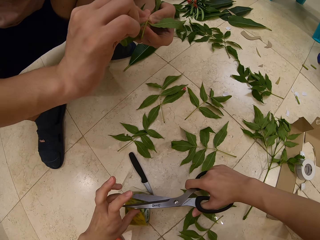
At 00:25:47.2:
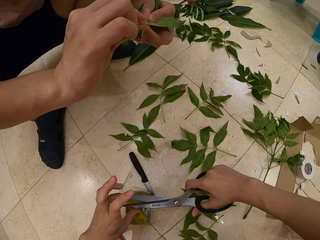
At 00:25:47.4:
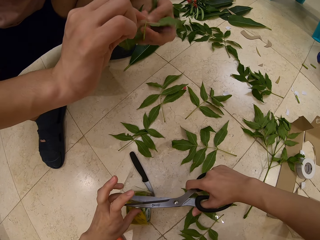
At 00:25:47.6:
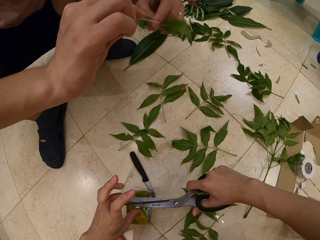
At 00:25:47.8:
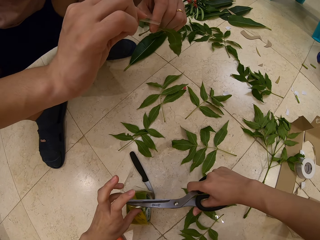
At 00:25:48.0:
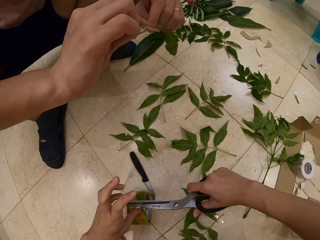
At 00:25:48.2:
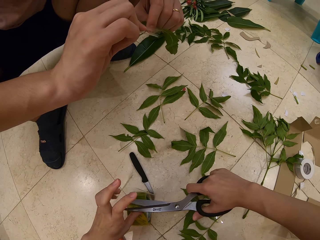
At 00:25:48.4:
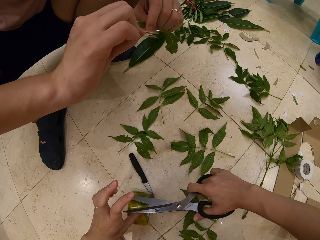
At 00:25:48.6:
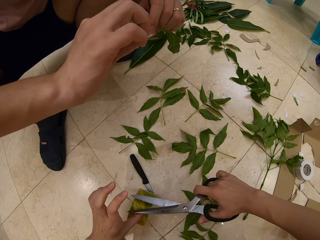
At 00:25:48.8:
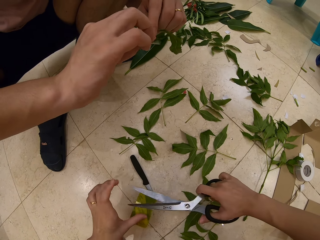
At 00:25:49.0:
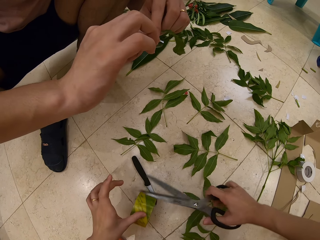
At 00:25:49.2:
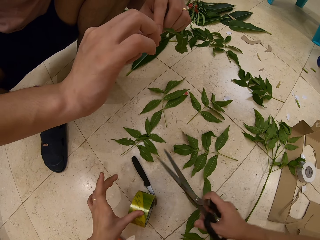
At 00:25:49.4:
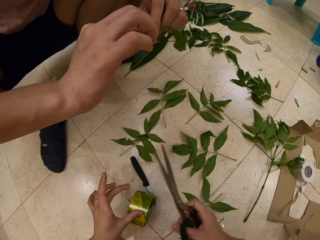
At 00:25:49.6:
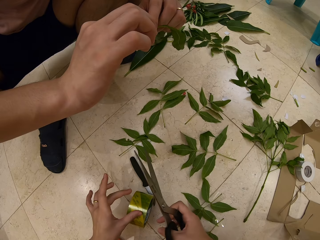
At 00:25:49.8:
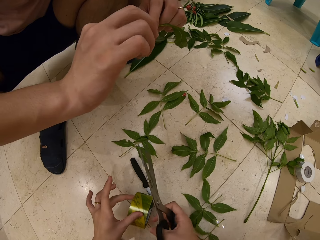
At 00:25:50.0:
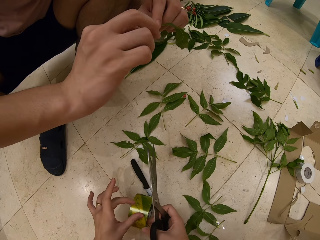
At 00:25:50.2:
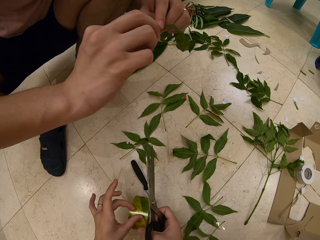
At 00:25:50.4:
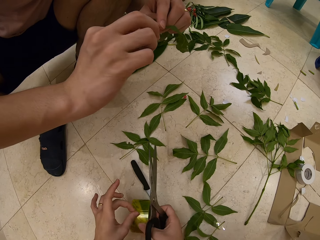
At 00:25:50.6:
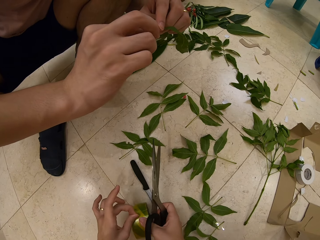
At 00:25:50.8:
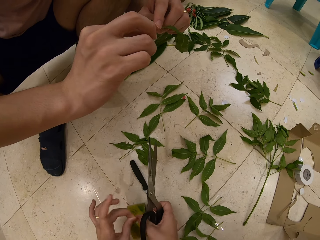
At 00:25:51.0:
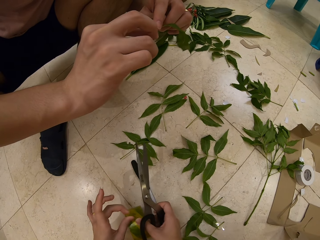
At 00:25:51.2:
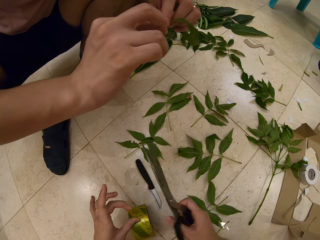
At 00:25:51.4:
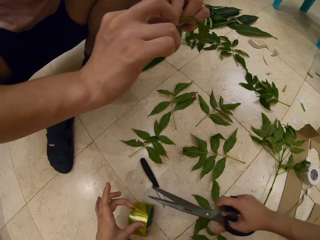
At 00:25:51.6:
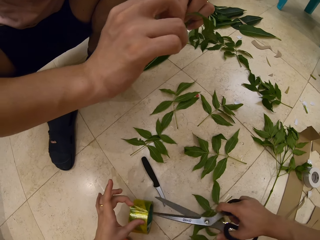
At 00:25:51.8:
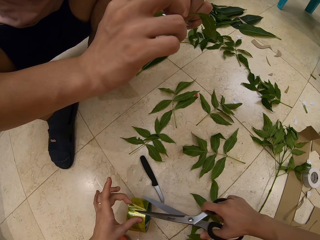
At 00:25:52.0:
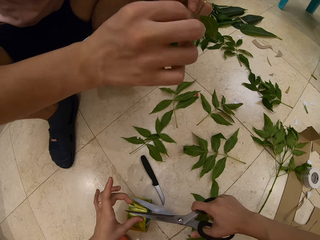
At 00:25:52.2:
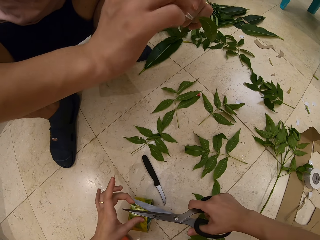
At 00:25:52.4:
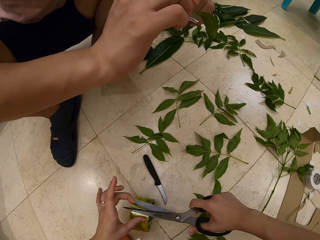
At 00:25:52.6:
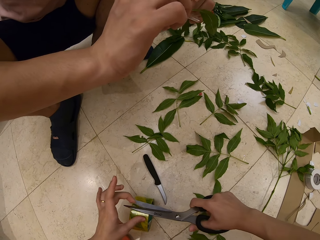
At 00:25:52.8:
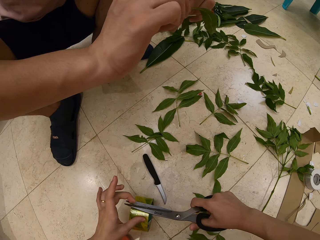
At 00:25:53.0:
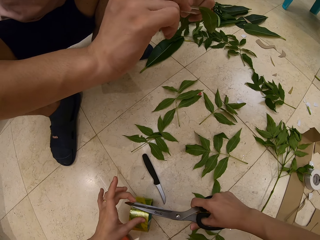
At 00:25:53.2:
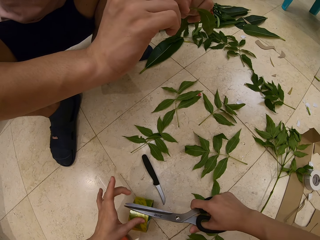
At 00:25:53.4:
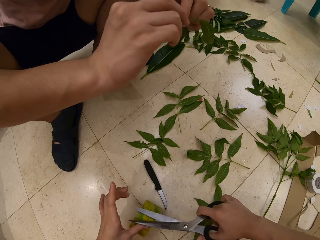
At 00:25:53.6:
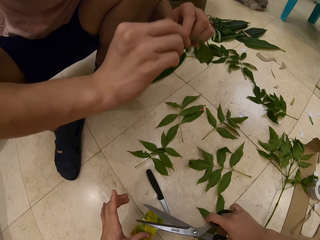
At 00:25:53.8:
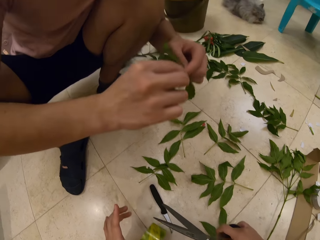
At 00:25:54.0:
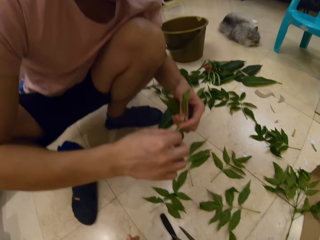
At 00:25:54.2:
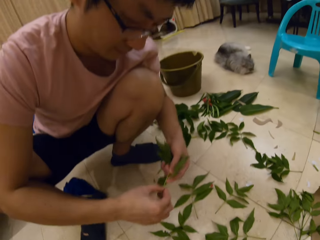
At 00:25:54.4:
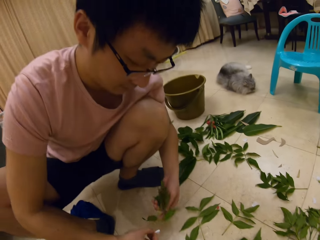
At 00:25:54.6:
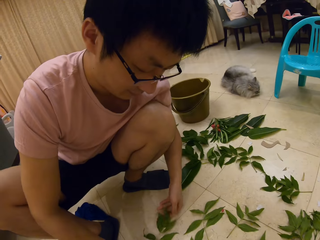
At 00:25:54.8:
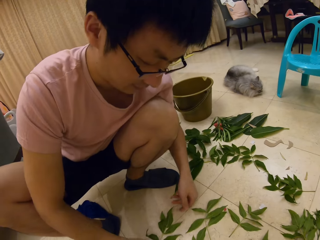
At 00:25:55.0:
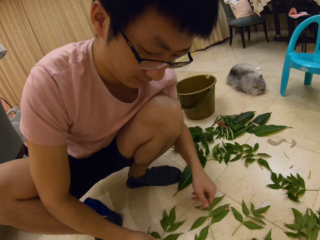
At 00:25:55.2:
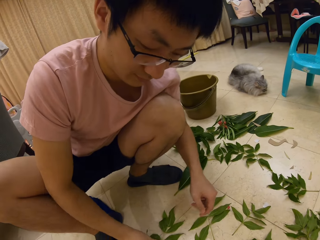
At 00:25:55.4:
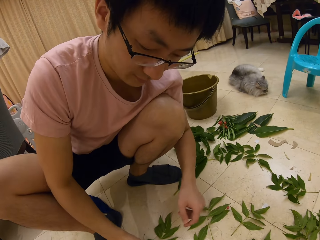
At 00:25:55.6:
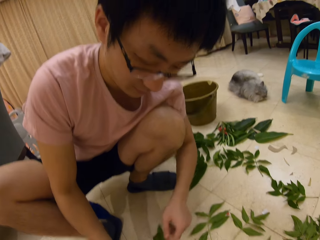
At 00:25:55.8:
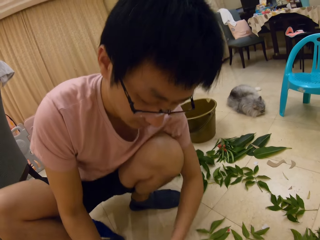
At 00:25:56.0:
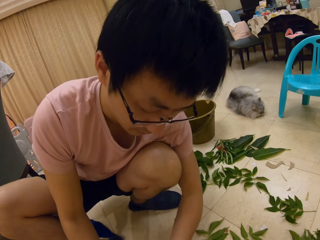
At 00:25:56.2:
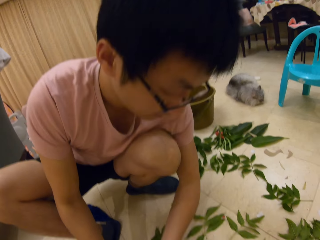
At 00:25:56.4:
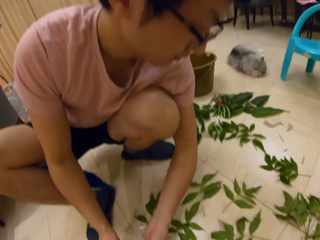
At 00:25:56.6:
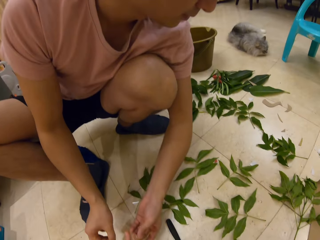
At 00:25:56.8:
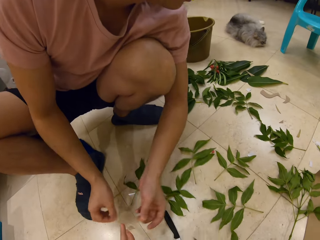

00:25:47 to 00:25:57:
The camera wearer cuts a piece of tape with scissors. A person attaches the tape on the plant and speaks to the camera wearer. The camera wearer speaks to the person. They cut a piece of tape with scissors and look at the person.

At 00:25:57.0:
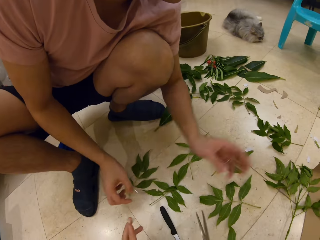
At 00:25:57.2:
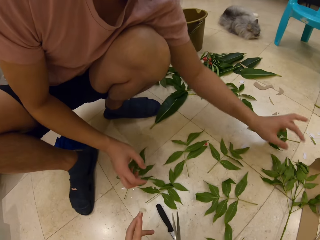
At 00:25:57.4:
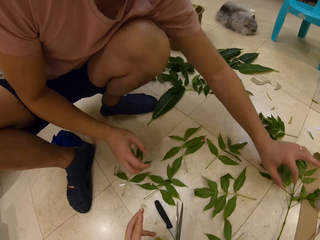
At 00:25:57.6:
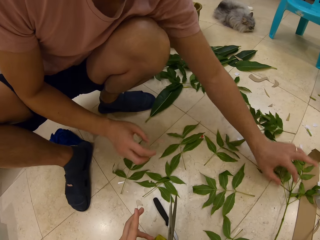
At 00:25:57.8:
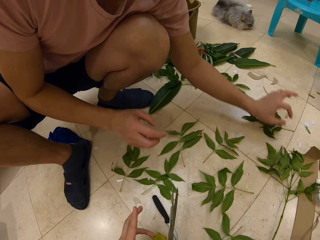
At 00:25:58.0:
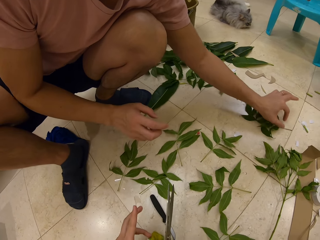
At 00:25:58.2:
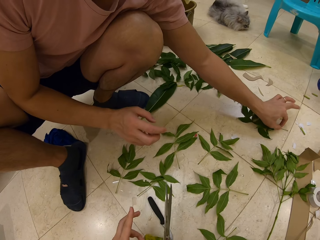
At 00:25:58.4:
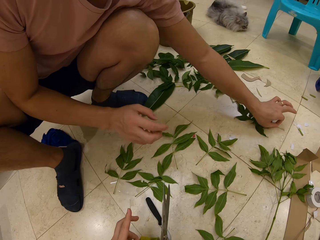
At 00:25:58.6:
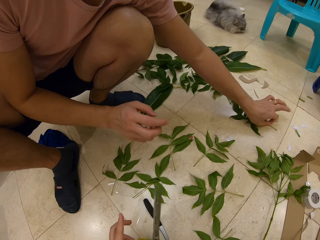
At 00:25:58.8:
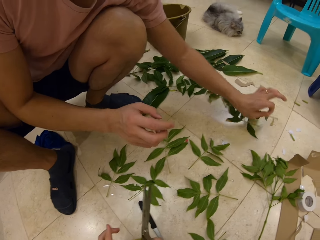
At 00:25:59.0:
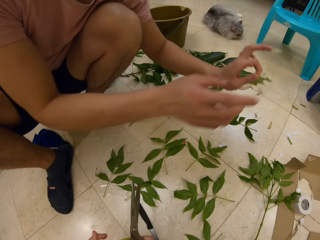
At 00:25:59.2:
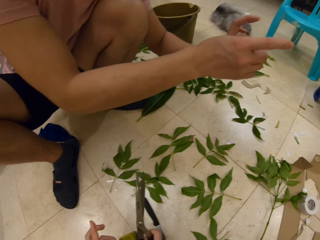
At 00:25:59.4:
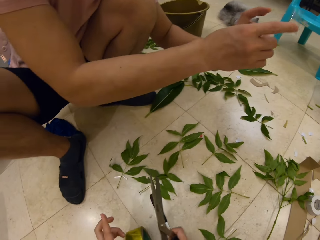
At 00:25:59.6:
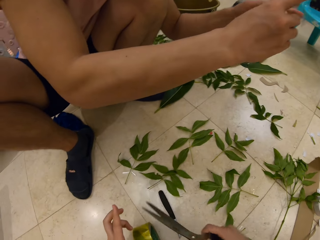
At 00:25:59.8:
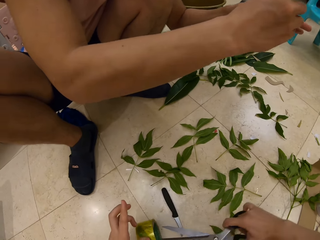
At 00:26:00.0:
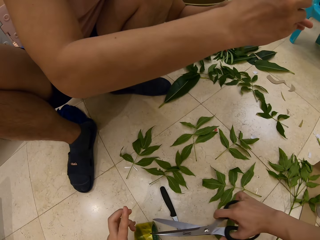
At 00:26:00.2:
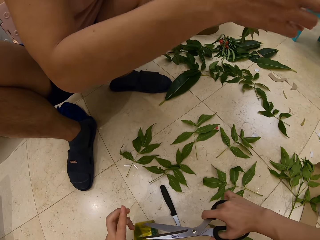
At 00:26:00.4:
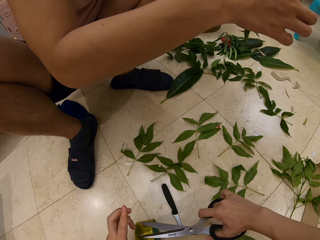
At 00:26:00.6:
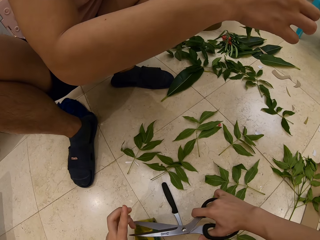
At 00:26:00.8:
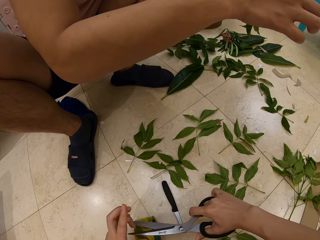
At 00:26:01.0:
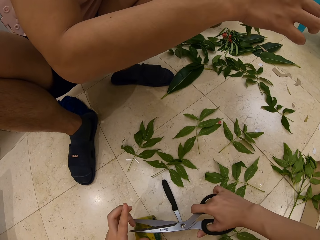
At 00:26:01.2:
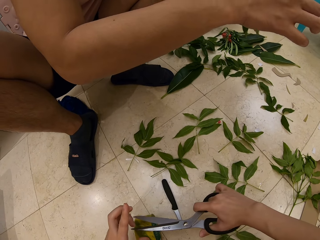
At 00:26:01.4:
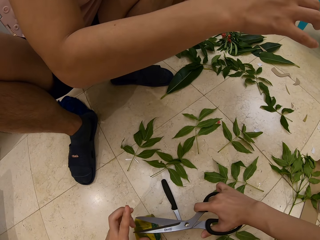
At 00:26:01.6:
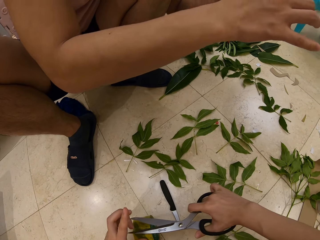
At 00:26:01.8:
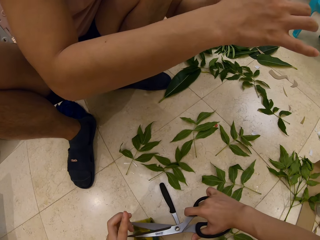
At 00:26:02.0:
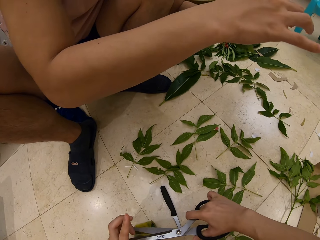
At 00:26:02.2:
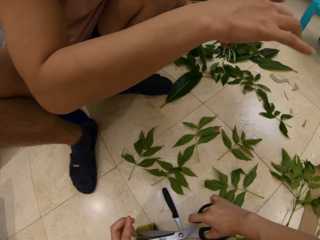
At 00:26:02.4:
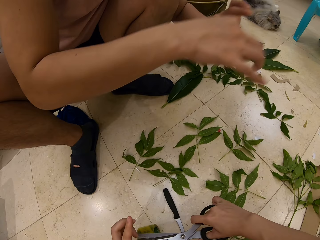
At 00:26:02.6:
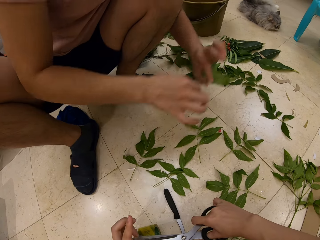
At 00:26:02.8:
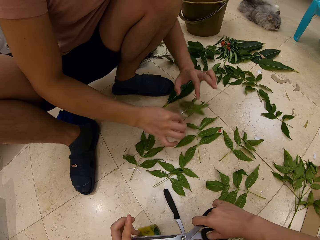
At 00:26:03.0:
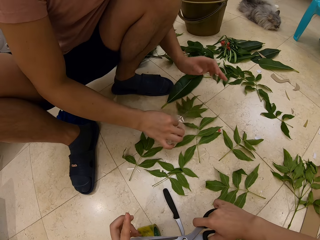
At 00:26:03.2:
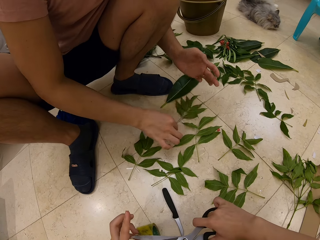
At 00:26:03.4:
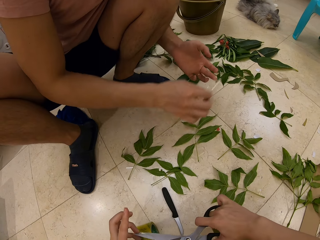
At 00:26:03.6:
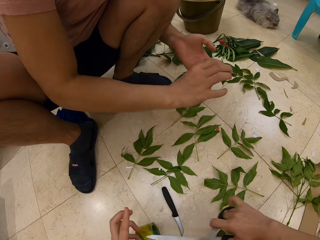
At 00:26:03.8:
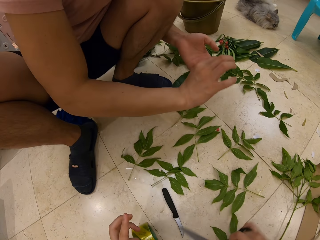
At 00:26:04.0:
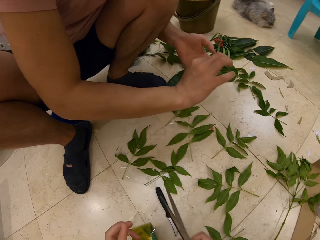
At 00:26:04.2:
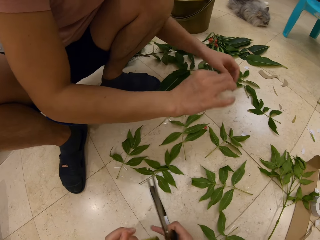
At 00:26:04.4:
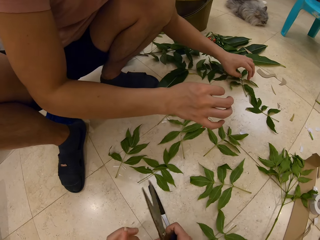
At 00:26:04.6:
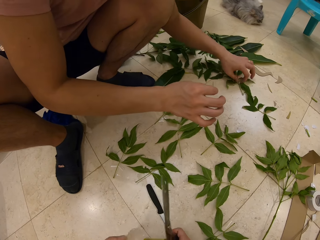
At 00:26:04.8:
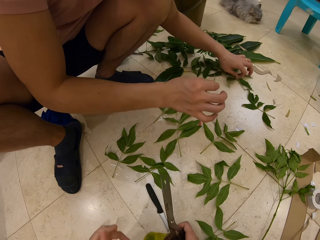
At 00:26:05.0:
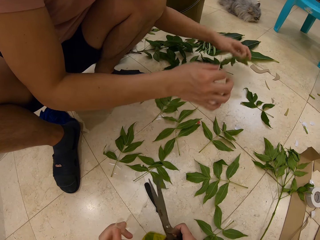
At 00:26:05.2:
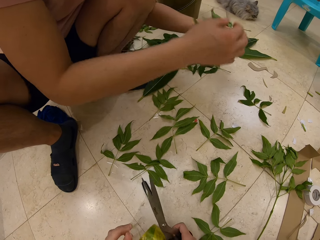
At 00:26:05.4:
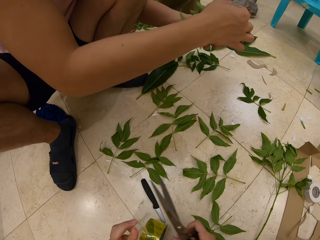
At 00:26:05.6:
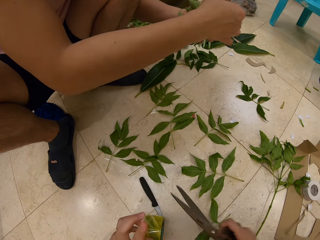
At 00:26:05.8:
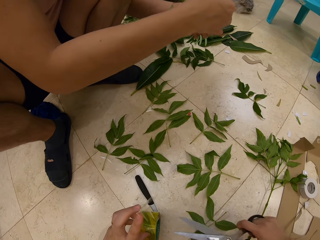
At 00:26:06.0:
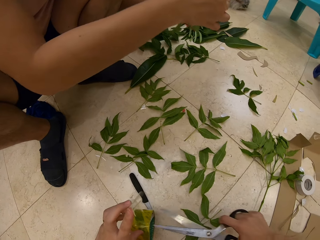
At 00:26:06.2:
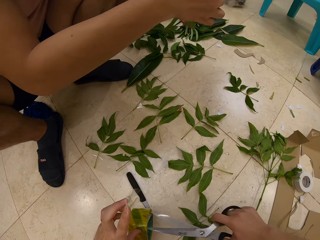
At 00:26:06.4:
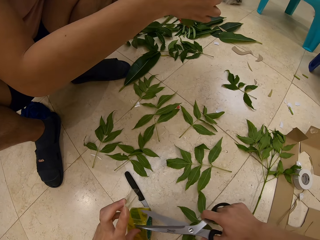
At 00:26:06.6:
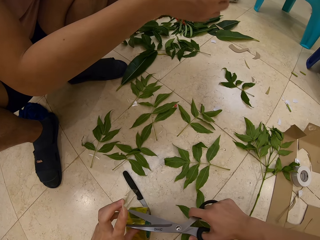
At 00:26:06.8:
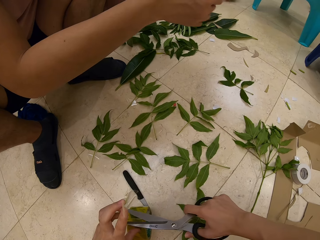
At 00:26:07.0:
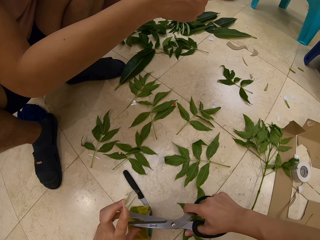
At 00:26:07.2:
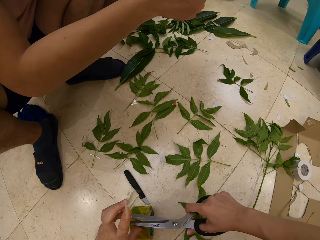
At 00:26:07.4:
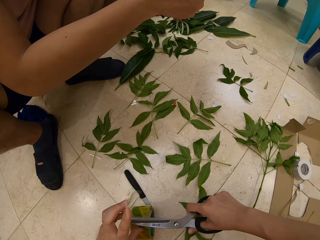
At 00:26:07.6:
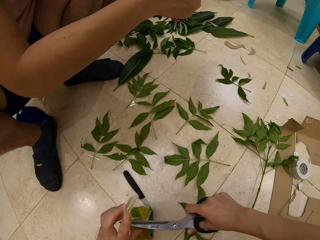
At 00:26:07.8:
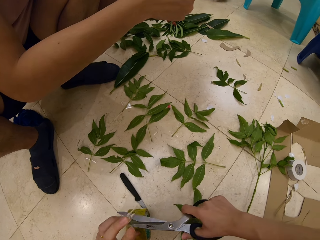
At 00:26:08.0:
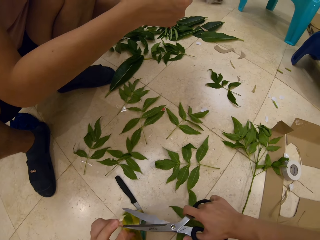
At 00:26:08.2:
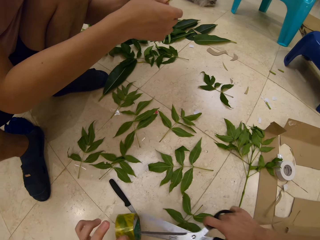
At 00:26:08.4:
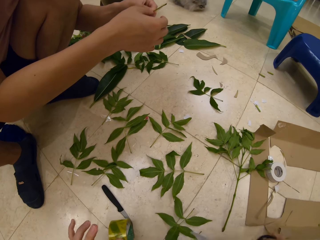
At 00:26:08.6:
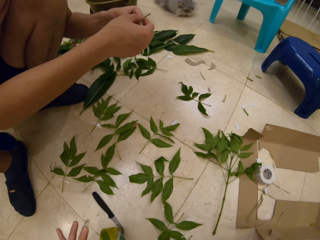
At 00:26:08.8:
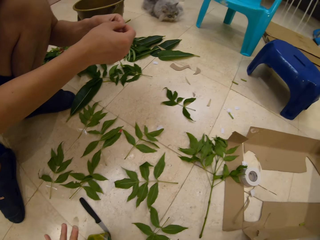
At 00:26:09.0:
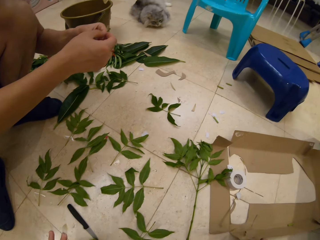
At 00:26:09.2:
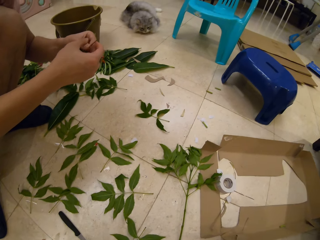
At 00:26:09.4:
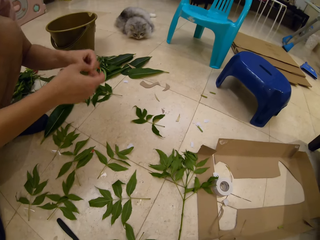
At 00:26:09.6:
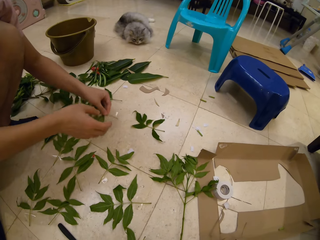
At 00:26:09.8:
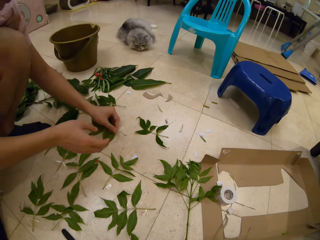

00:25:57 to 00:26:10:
A person picks a piece of a leaf or plant on the floor. The camera wearer cuts a piece of tape with scissors. The person attaches the tape on the plant. The camera wearer speaks to the person. The person puts a piece of the leaf on the floor and sticks a piece of the tape to the stem of the leaf. The camera wearer cuts a piece of tape. The person speaks to the camera wearer. The camera wearer speaks to the person.
